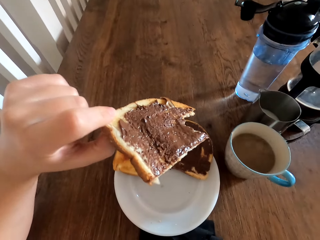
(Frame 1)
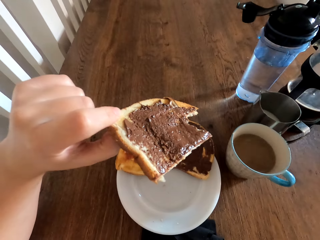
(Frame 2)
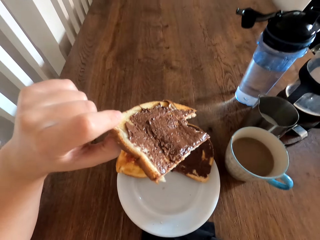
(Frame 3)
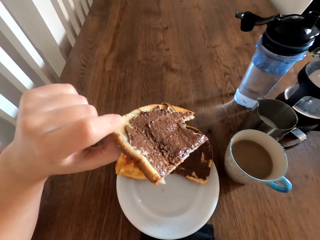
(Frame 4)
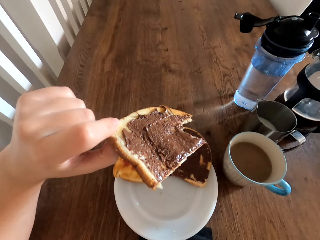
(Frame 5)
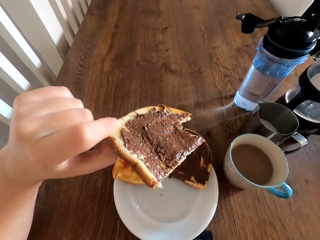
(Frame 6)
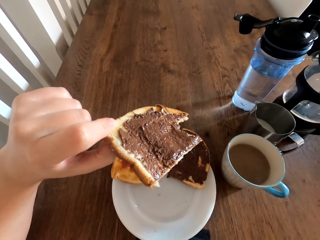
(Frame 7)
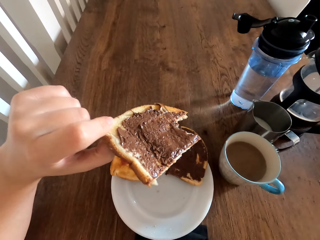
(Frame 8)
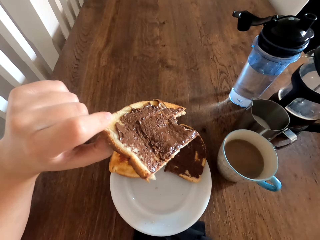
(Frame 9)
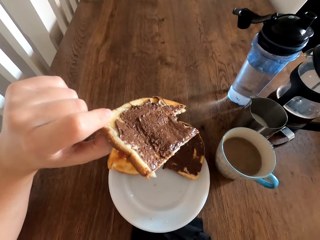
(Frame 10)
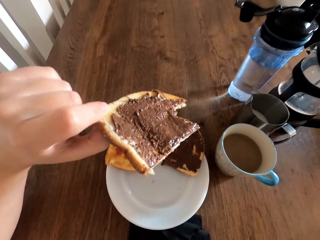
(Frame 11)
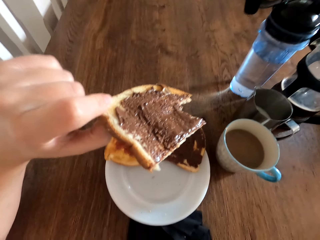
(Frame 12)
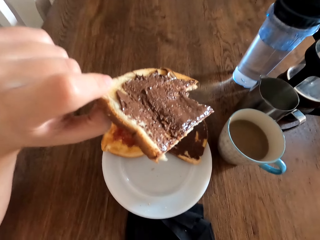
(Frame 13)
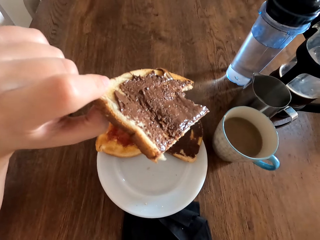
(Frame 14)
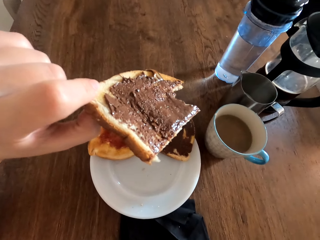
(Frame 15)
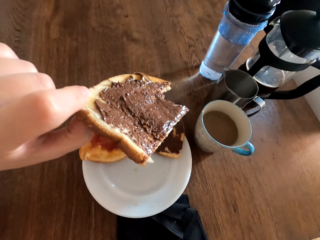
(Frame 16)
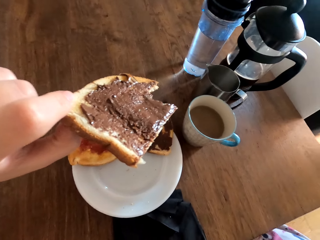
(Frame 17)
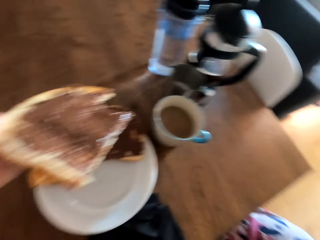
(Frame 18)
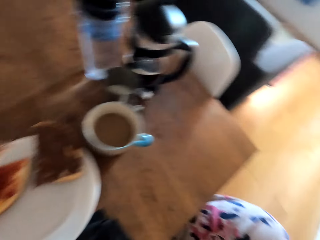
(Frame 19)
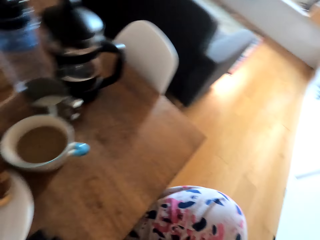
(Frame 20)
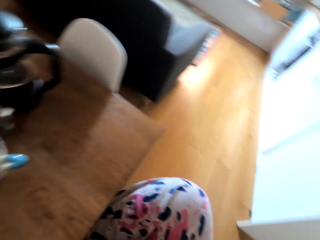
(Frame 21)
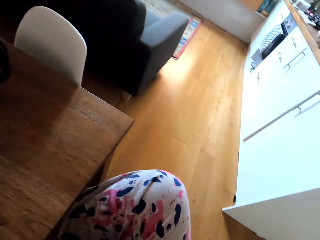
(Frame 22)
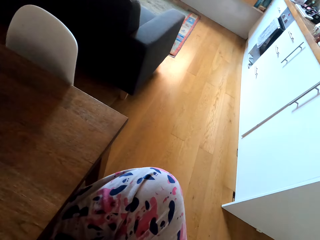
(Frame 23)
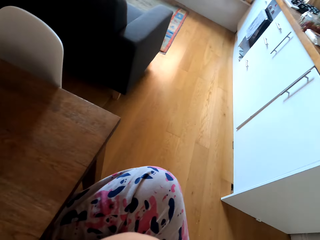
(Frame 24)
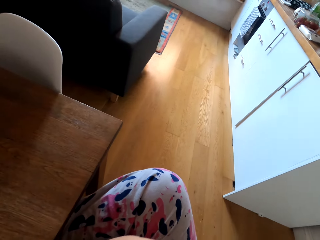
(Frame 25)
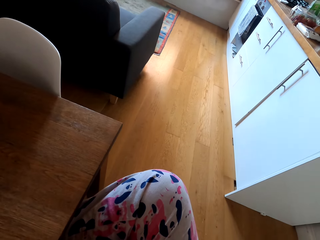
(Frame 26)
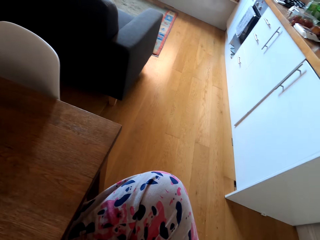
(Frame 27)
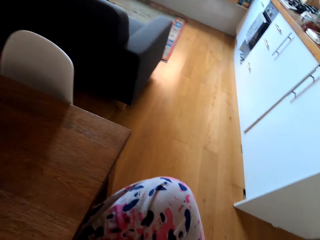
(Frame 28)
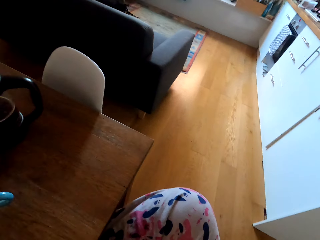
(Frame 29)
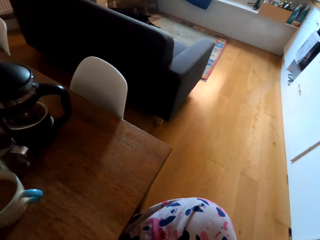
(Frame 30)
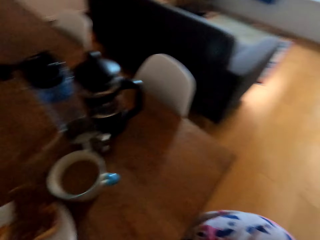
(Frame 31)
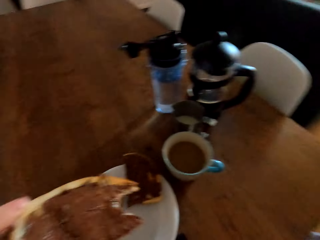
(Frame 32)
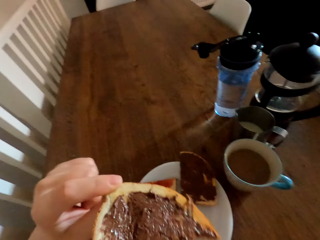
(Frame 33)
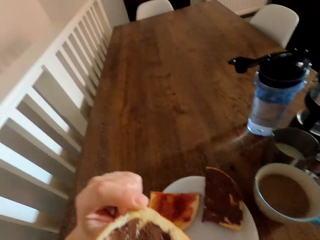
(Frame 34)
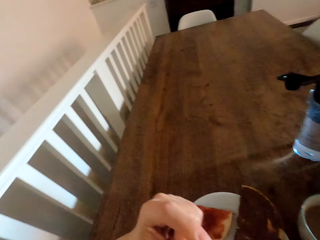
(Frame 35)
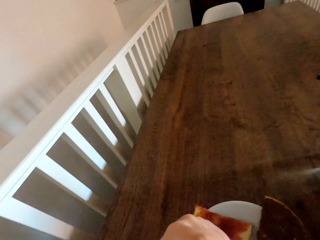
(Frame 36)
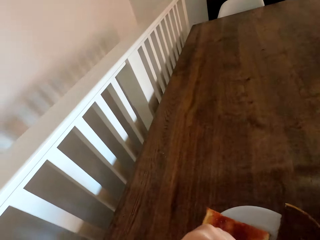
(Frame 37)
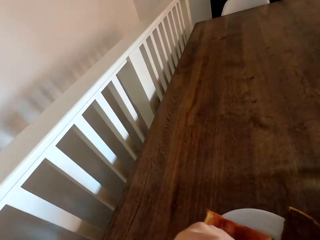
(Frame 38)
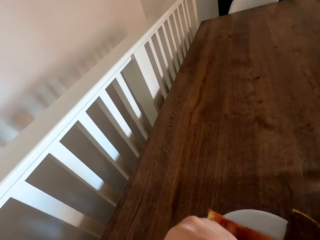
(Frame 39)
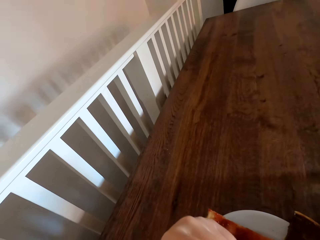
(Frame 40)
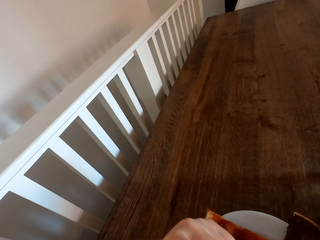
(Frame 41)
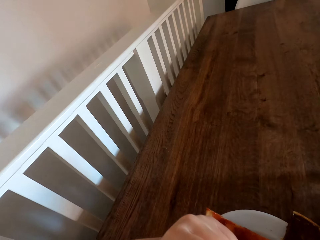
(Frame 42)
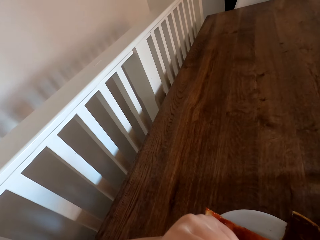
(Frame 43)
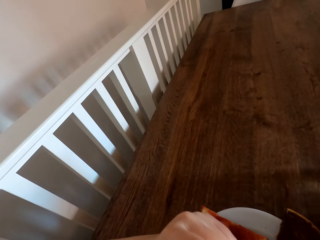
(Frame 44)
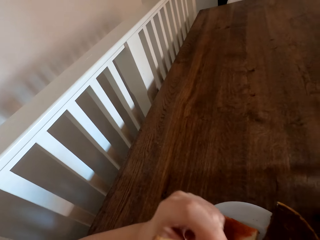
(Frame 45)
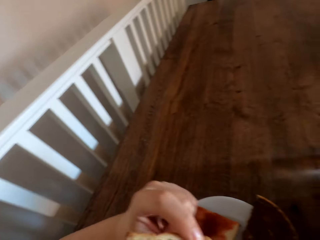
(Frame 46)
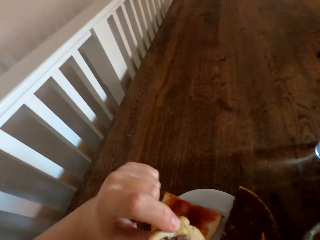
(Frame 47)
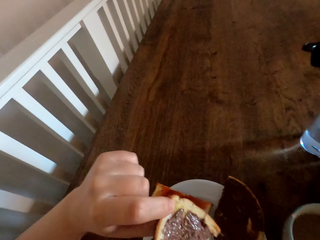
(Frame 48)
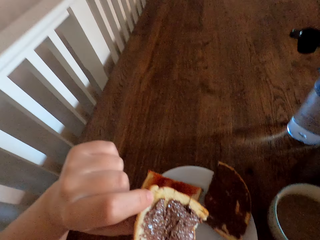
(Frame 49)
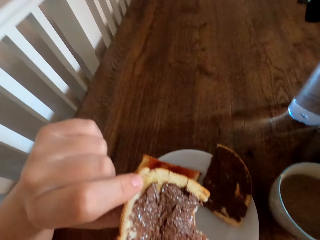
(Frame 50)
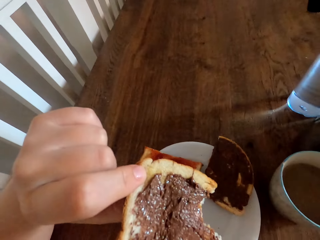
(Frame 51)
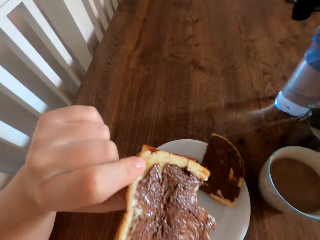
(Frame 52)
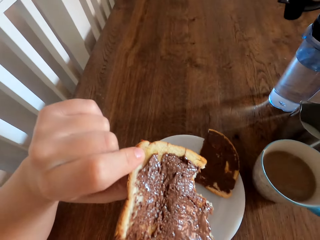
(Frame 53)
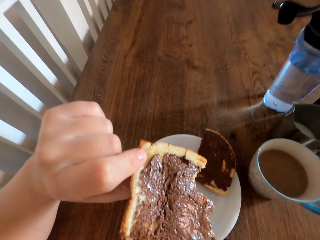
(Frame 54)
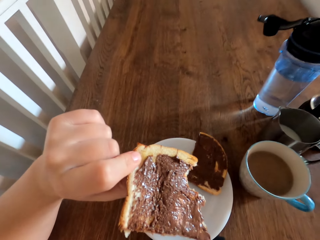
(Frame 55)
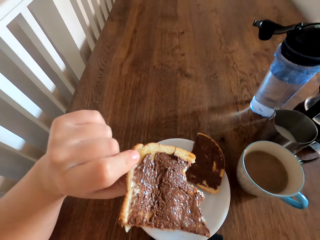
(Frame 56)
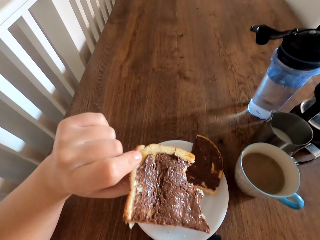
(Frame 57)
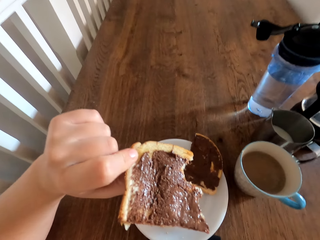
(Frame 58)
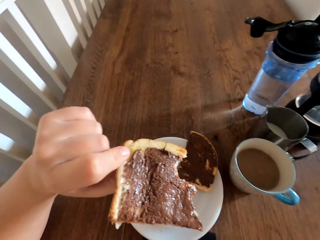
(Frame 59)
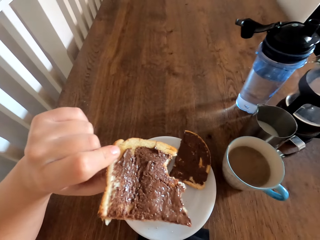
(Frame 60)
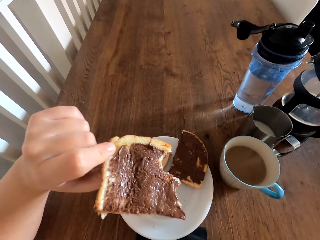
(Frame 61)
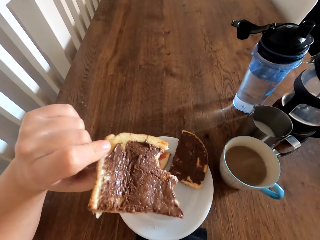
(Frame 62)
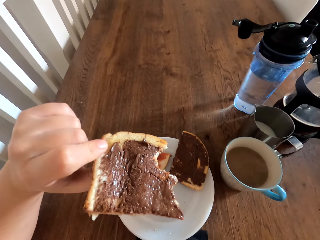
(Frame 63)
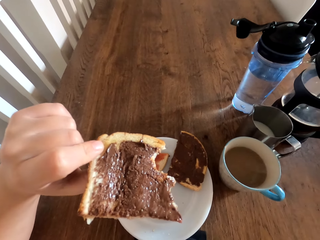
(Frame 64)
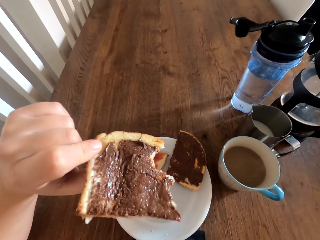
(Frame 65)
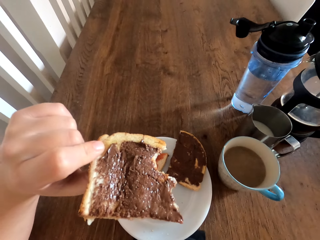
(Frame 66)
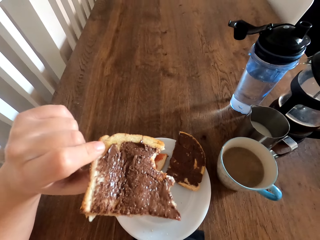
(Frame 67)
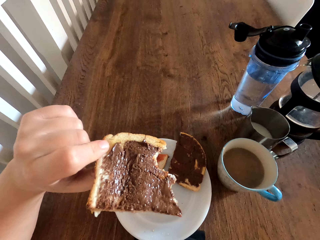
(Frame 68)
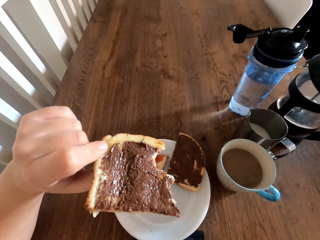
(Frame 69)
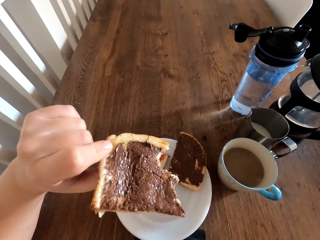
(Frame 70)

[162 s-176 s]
The camera wearer bites the bread. They hold the bread.

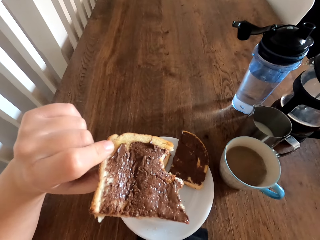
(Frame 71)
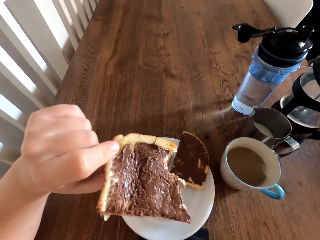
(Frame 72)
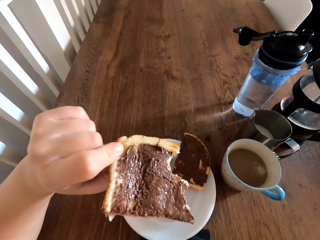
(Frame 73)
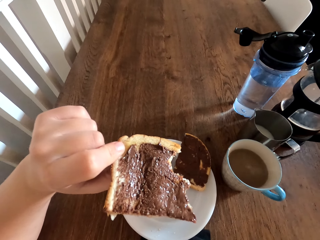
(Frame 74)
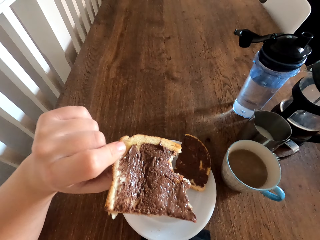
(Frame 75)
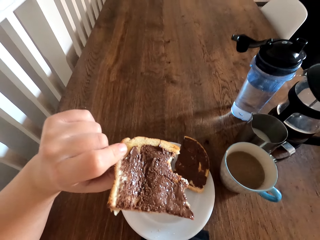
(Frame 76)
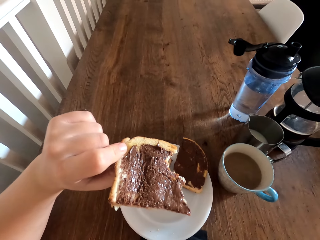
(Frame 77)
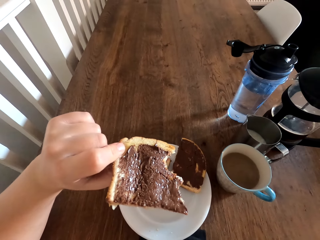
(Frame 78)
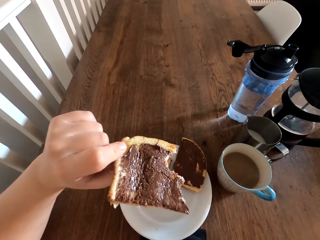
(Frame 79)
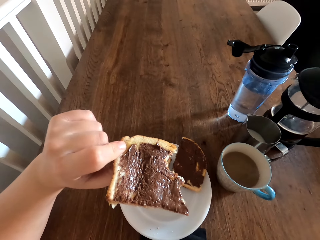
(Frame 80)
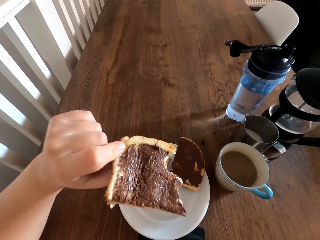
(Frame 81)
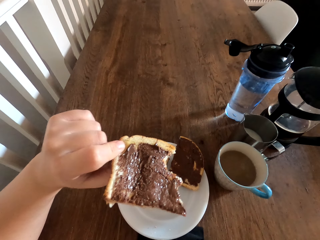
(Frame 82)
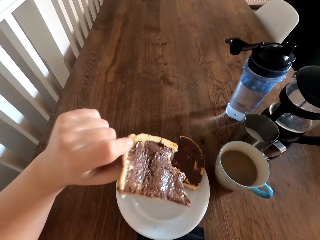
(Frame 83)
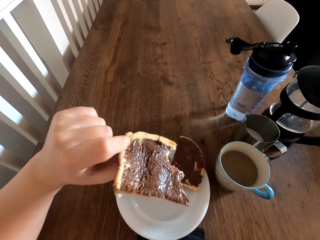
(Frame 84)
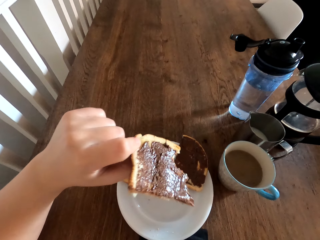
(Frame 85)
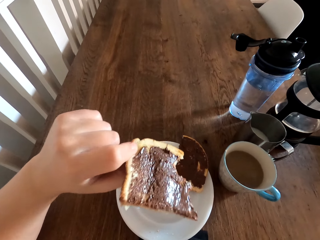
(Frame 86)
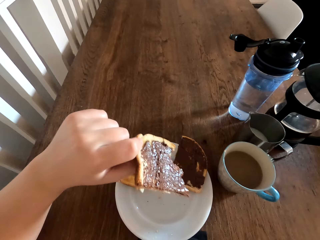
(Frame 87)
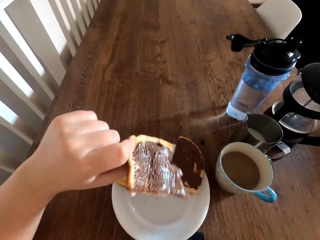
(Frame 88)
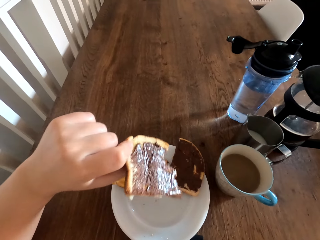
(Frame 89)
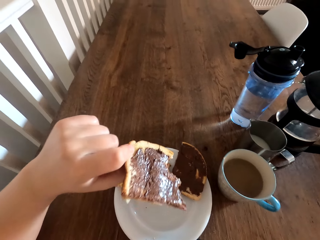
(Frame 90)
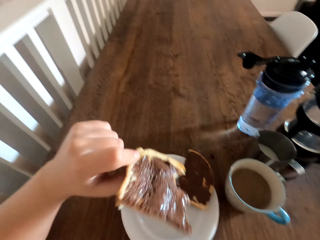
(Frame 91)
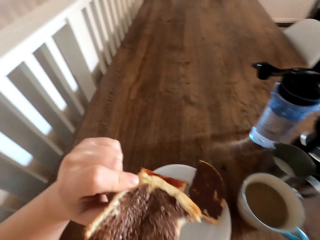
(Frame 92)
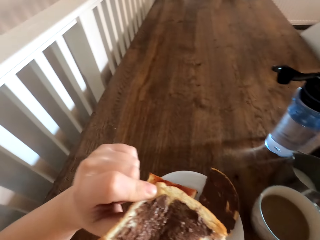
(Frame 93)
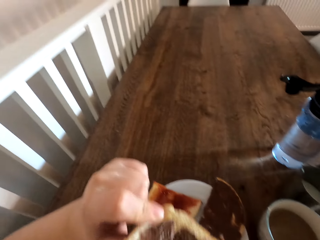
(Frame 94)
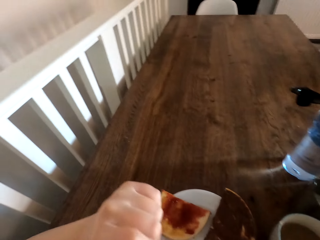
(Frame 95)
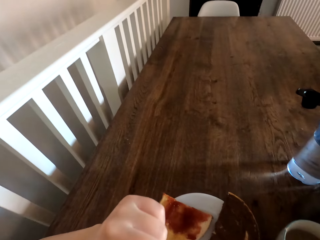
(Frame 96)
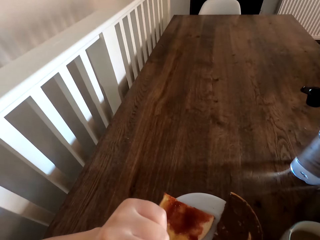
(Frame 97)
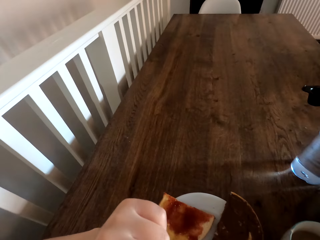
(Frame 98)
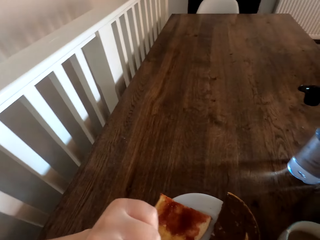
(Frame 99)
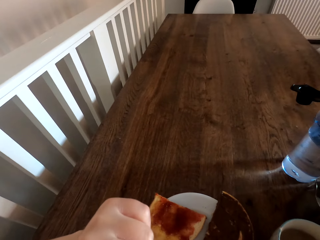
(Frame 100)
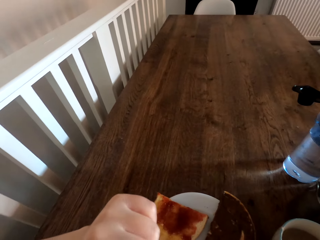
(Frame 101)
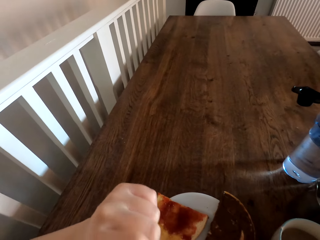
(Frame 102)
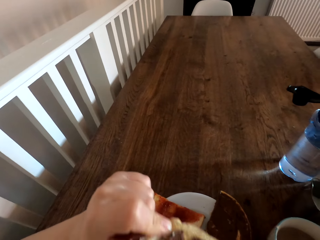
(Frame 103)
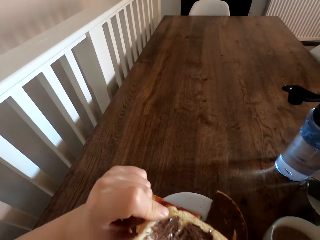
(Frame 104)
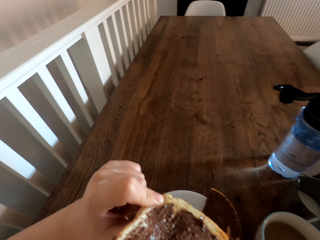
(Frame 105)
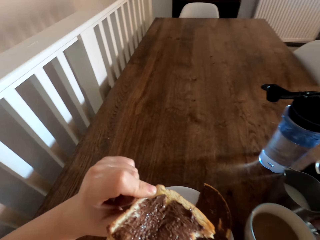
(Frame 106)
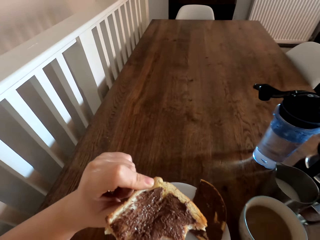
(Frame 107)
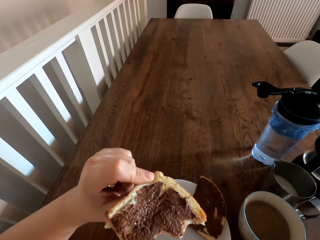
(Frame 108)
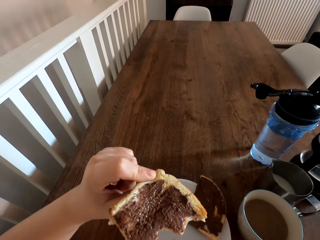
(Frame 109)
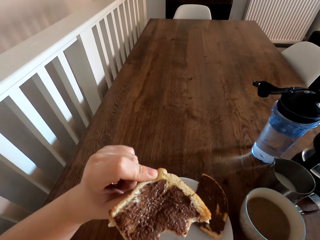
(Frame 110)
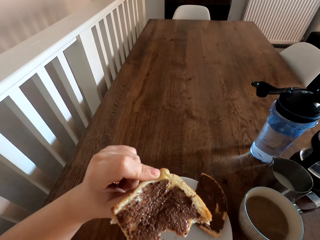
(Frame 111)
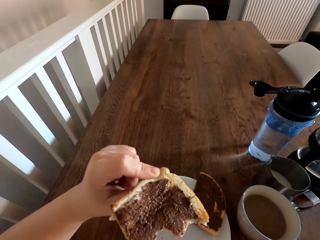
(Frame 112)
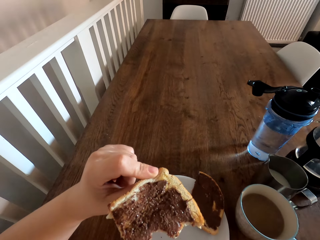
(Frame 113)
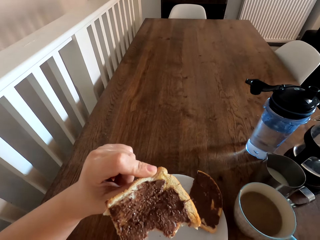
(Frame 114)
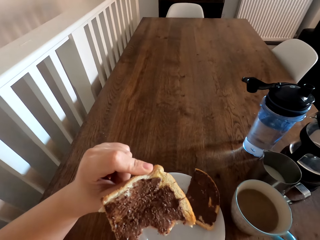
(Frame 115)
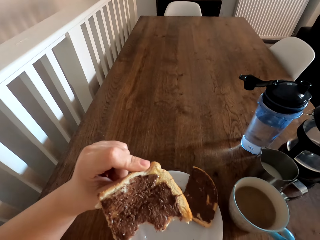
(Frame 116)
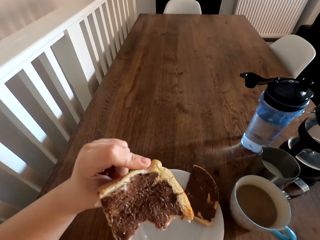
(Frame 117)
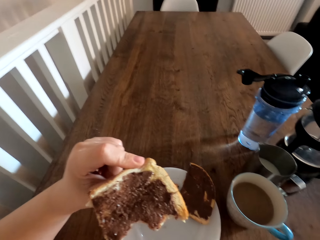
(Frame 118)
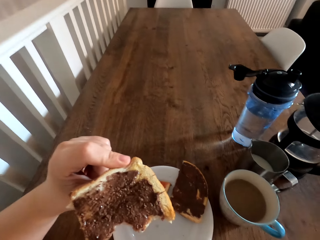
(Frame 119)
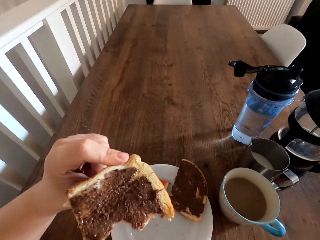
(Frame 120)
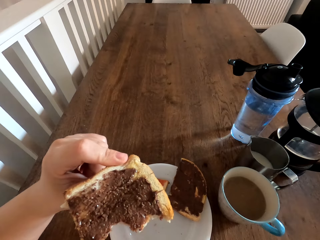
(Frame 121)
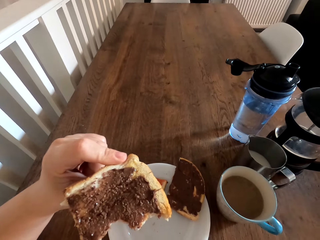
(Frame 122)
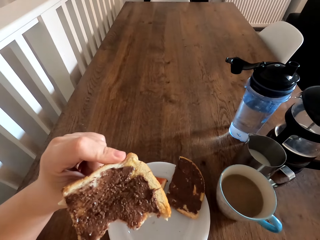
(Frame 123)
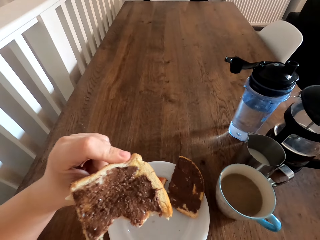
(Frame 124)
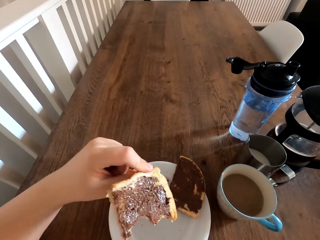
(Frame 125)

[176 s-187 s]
The camera wearer bites the bread. They hold the bread.
